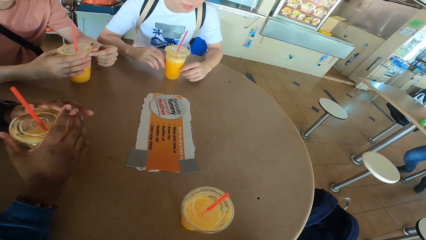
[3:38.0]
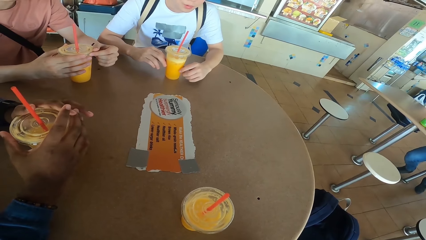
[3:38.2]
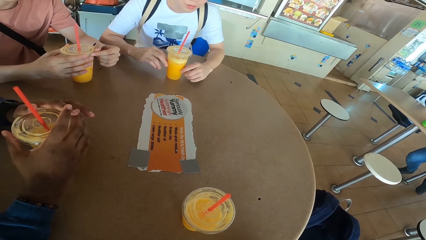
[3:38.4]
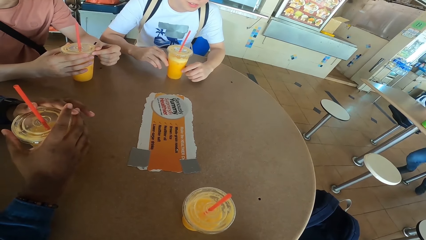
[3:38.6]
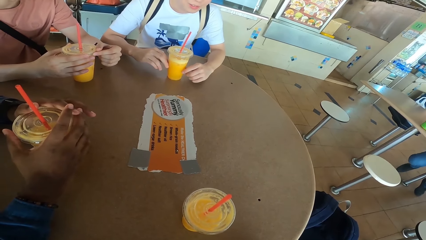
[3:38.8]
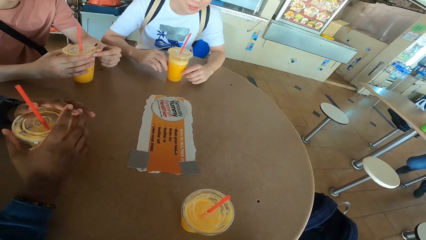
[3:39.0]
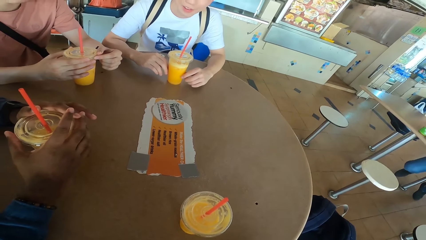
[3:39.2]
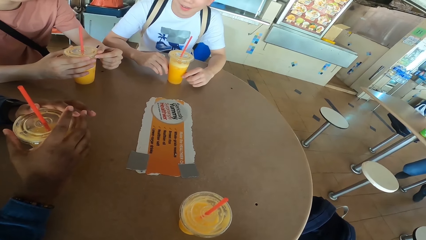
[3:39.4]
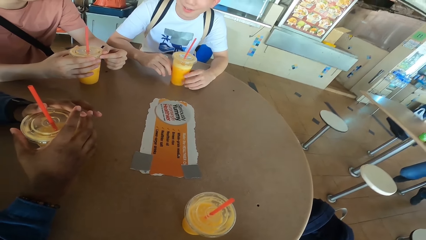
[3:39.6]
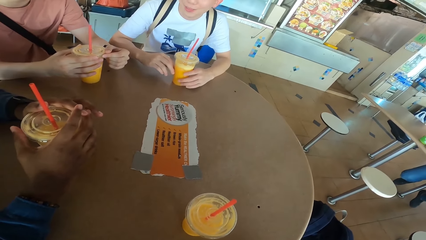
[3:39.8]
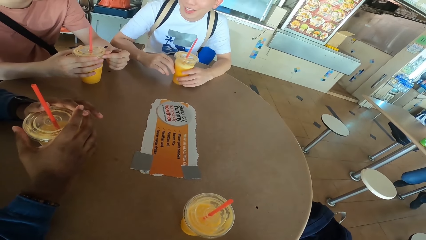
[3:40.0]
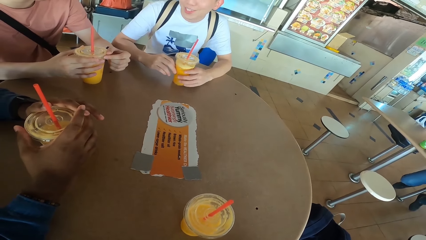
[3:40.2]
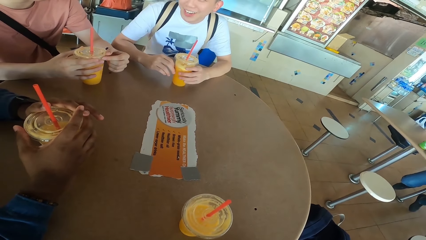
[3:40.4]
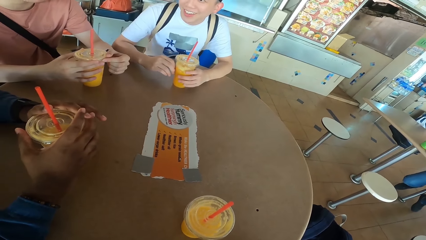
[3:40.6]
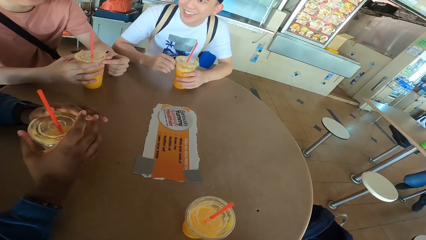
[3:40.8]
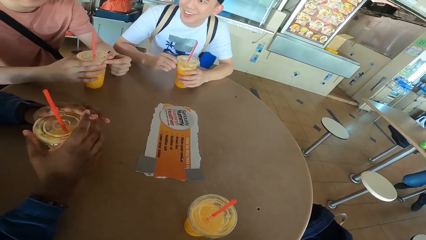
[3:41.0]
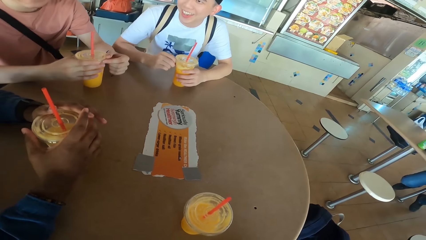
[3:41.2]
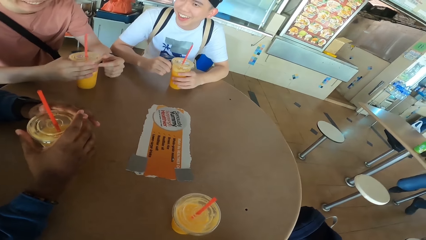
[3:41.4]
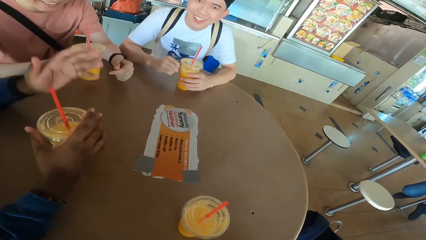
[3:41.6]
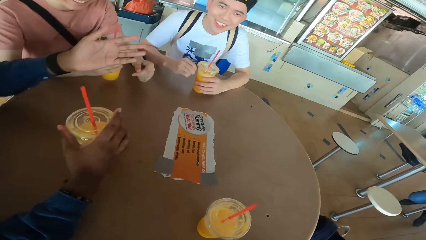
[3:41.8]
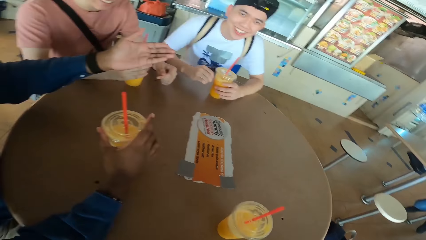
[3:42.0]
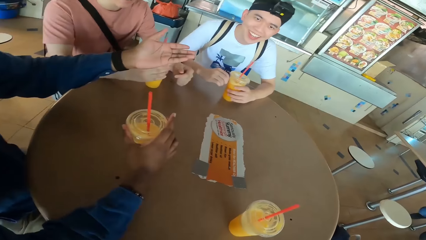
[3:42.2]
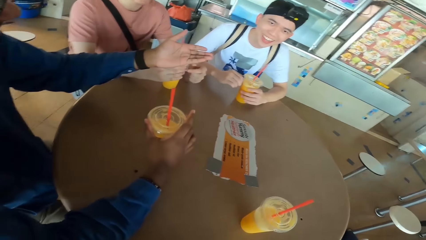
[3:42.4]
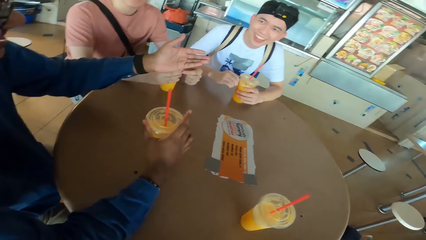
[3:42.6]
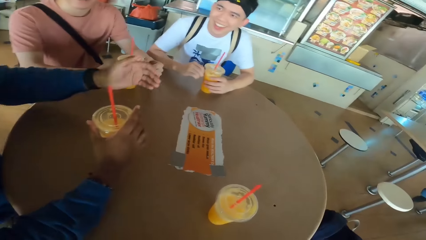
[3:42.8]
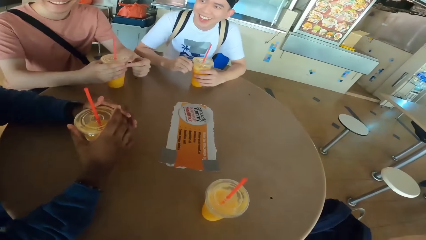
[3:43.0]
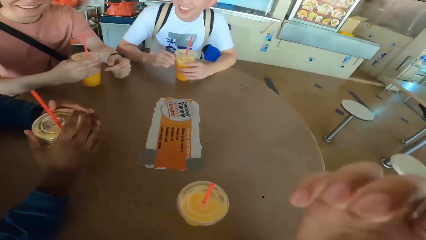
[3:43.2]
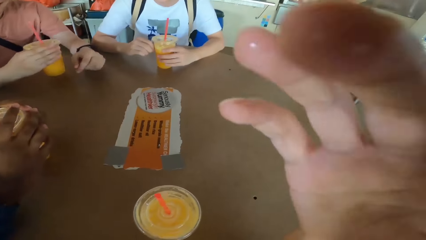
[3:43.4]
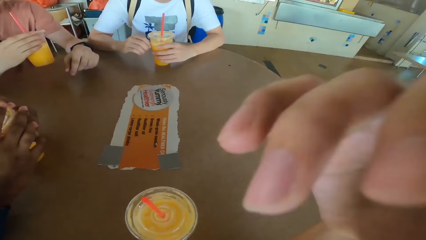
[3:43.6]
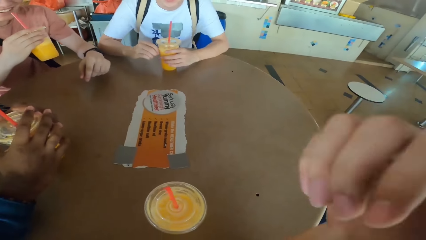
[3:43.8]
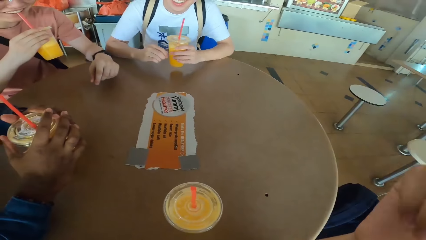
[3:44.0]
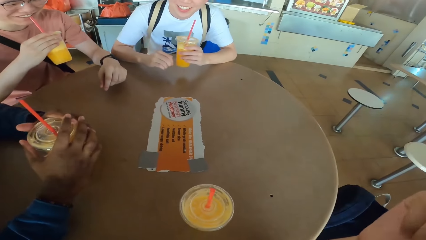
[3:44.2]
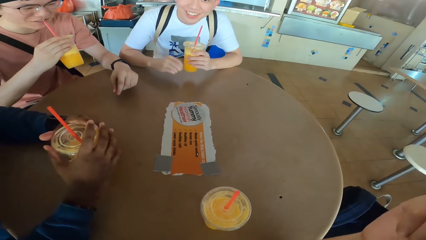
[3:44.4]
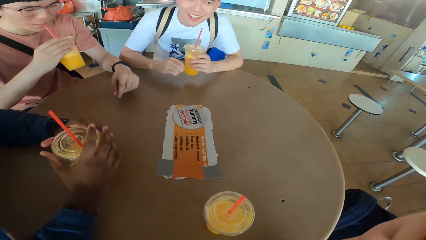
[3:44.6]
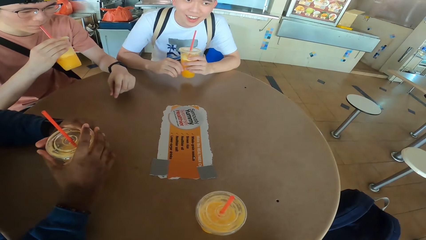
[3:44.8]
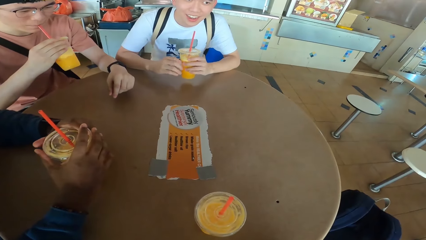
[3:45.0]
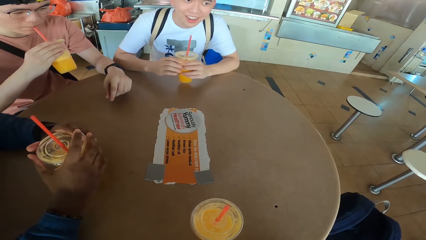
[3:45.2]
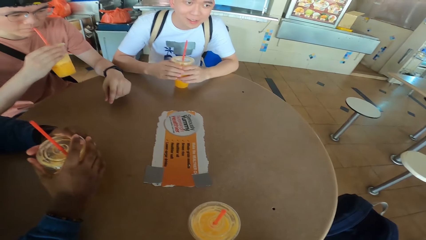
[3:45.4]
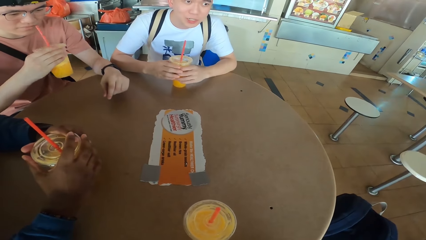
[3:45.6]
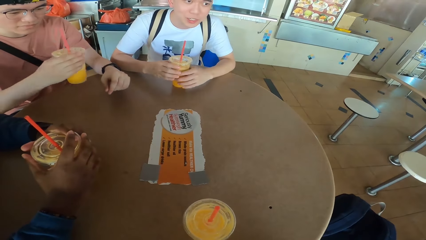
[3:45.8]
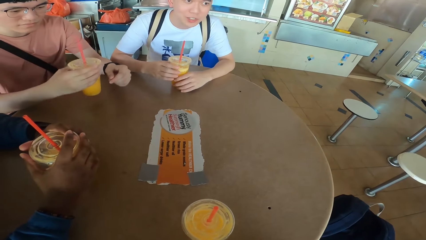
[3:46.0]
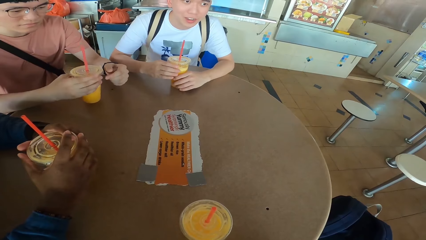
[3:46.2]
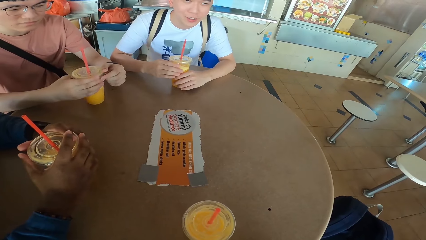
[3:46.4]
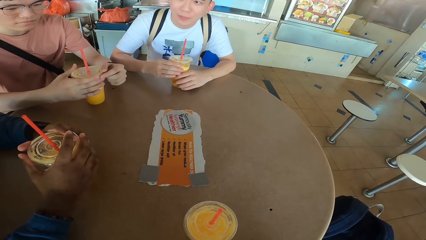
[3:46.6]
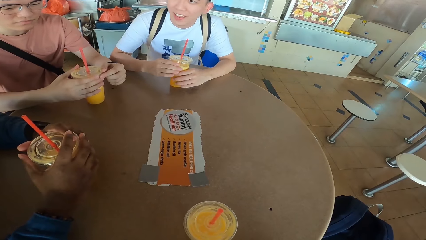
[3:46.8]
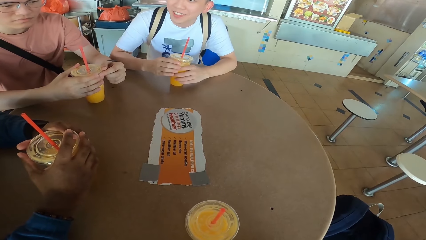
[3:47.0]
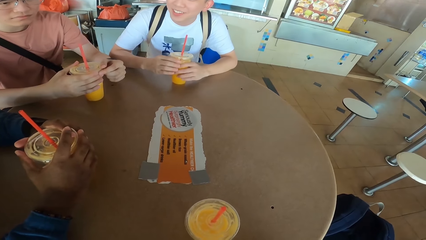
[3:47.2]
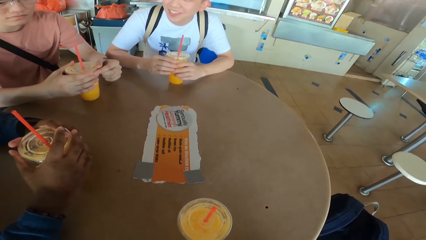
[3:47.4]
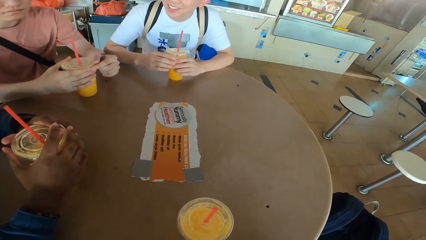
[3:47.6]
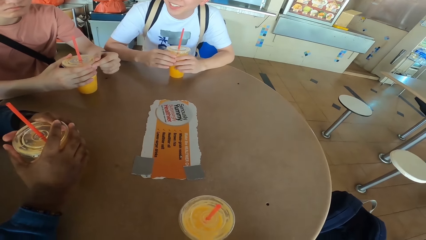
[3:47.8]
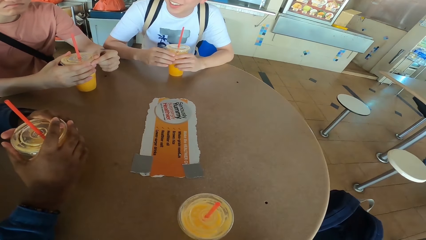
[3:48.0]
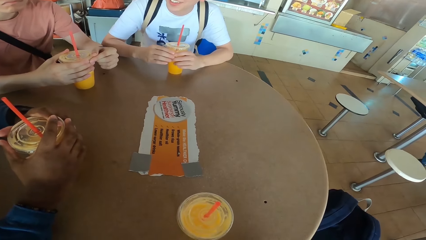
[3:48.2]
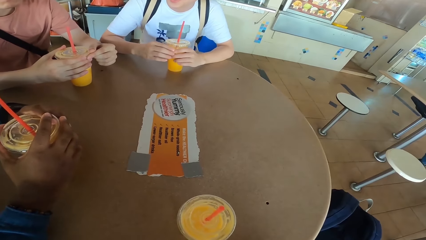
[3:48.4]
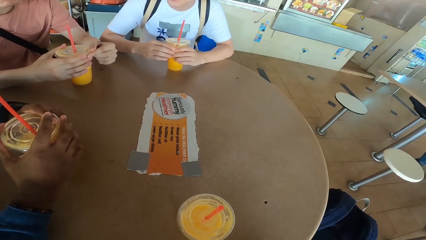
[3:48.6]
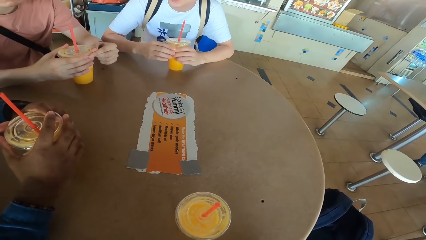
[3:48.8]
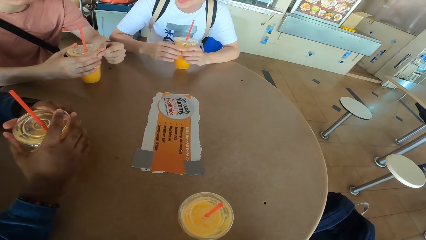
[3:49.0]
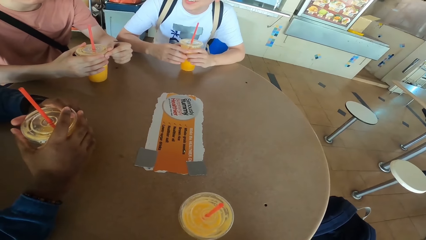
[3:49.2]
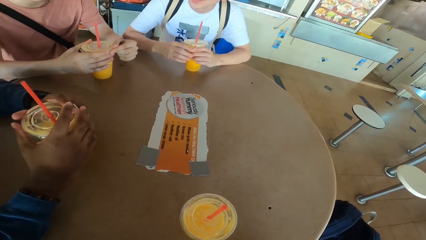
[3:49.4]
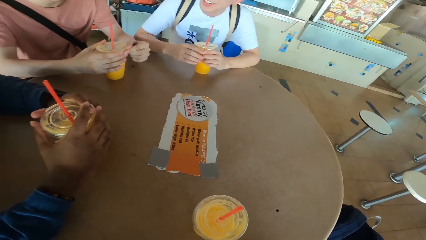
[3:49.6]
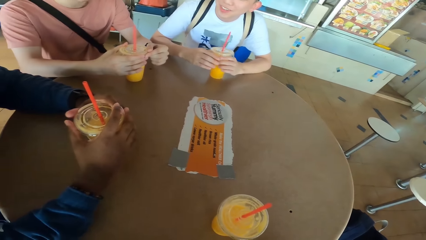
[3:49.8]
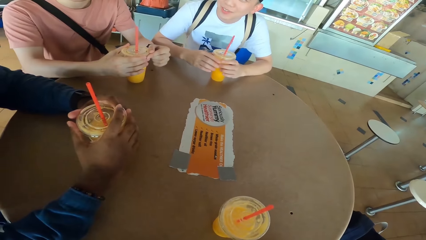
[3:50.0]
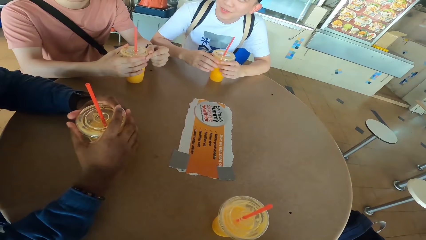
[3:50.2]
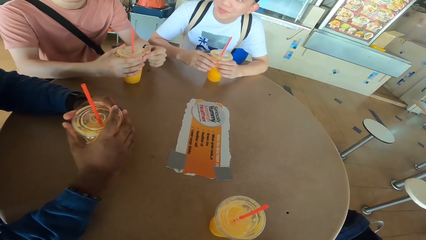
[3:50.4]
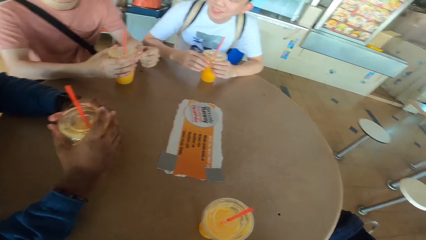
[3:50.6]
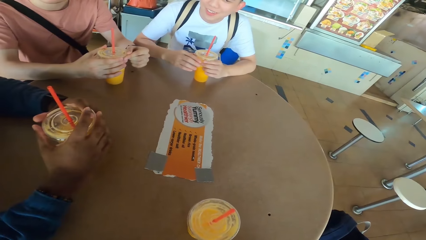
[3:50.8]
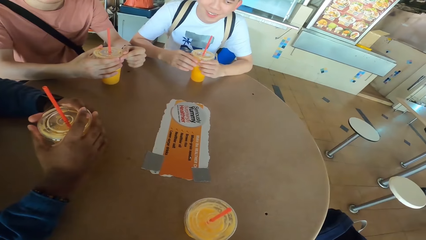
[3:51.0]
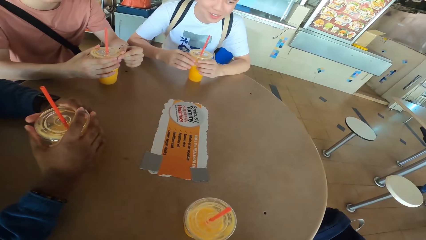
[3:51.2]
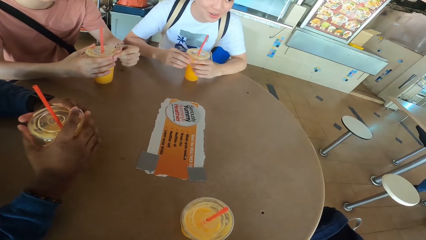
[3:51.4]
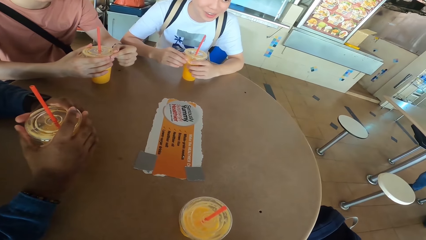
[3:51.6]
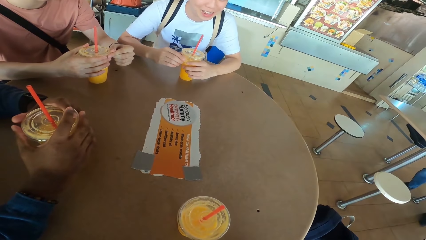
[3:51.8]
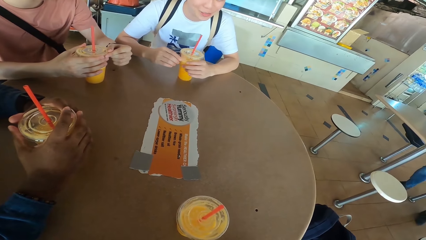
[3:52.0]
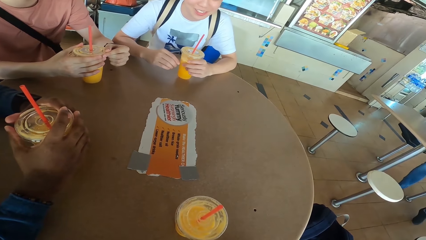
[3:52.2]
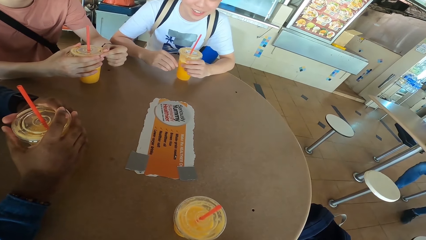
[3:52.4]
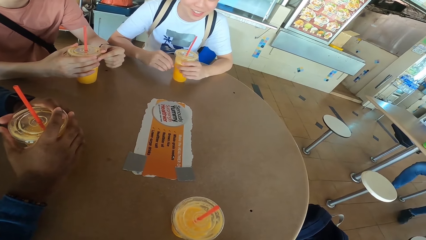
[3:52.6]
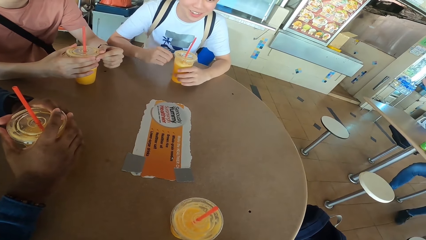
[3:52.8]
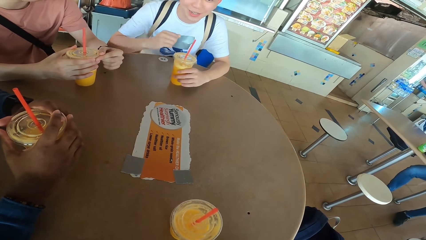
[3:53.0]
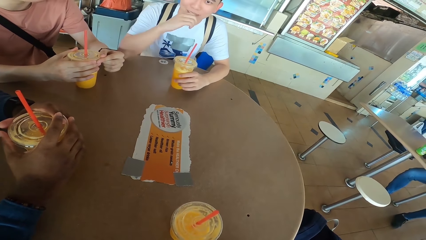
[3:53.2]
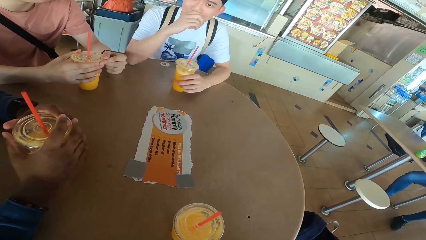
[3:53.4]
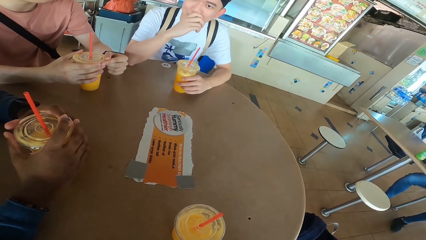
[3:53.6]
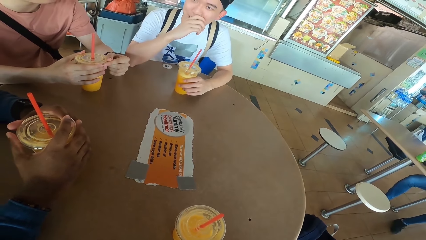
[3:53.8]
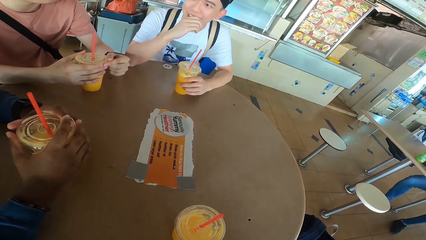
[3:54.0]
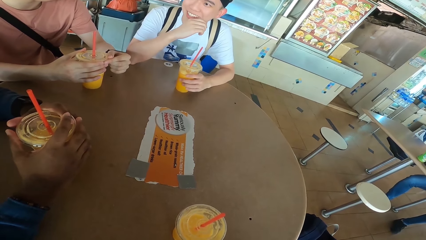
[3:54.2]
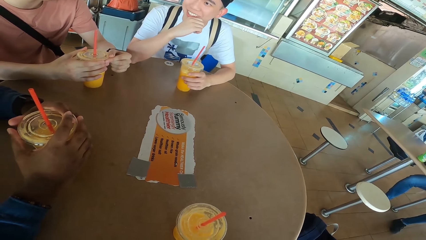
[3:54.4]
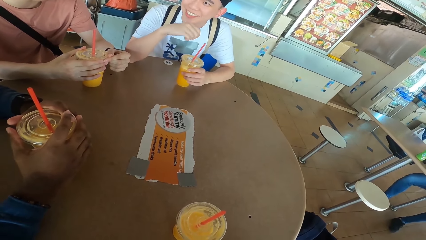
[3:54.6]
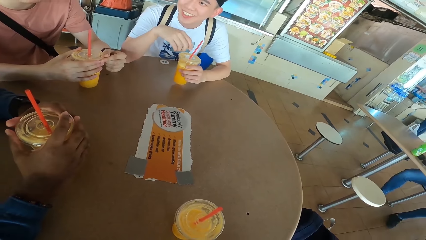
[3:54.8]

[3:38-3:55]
A man responds to another man. The camera wearer lifts his hand. A third man picks a juice can from the table and sips juice from the can. The first man lifts a juice can from the table and places the juice can on the table. The third man places the juice can on the table. The first man converses with the camera wearer. The first man puts his hand on the mouth.
